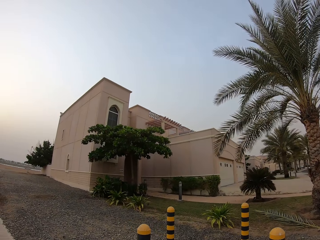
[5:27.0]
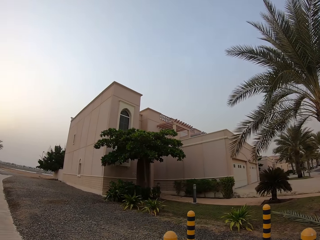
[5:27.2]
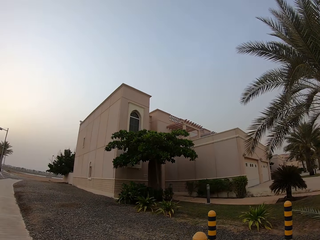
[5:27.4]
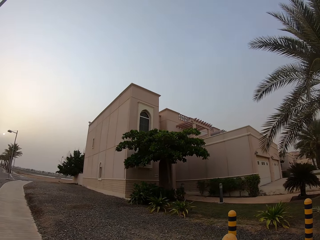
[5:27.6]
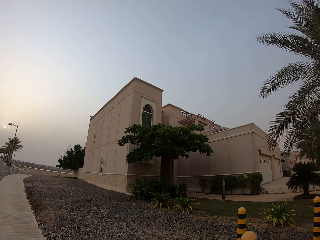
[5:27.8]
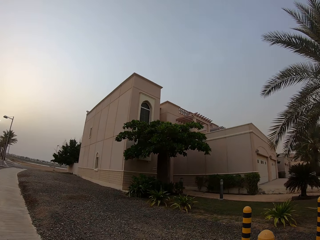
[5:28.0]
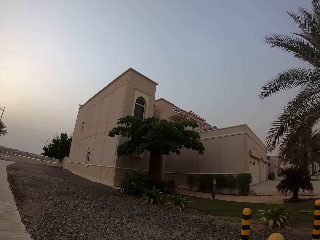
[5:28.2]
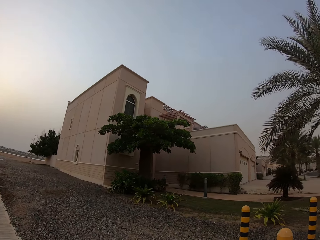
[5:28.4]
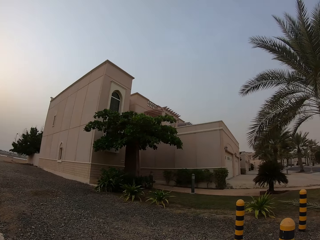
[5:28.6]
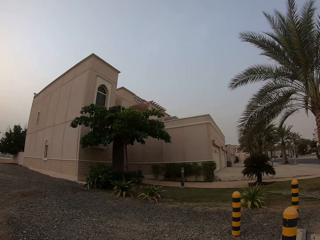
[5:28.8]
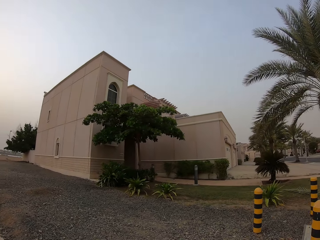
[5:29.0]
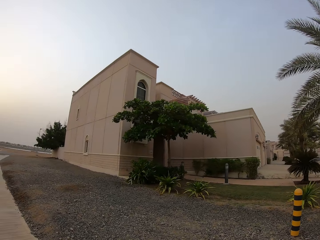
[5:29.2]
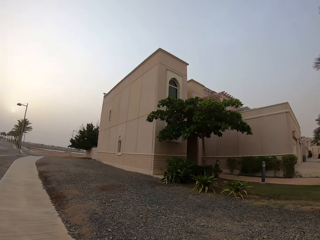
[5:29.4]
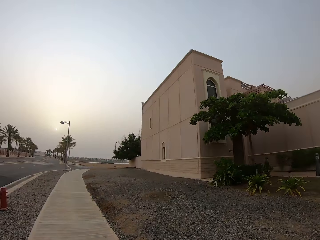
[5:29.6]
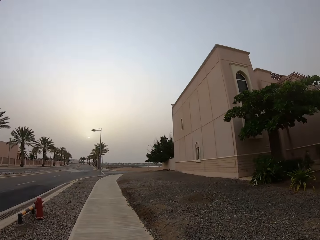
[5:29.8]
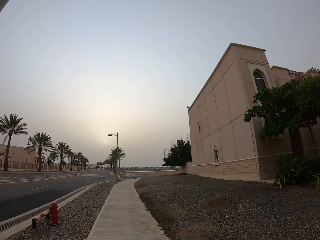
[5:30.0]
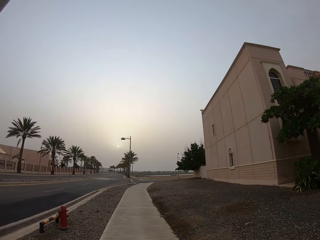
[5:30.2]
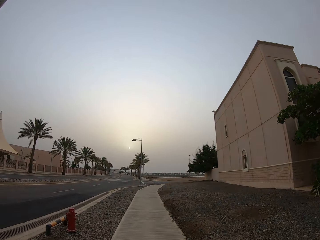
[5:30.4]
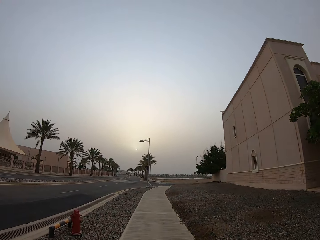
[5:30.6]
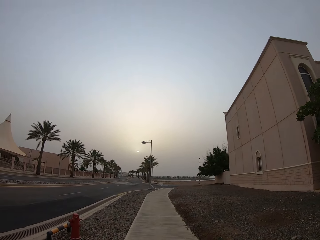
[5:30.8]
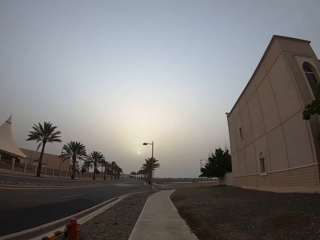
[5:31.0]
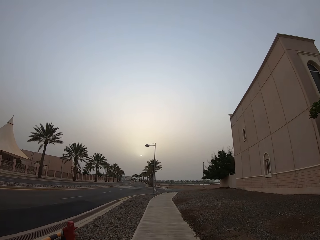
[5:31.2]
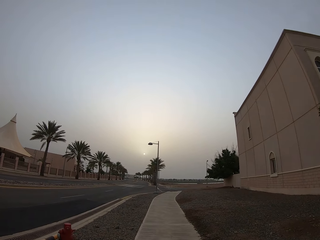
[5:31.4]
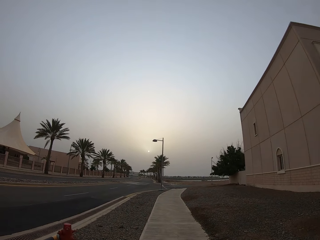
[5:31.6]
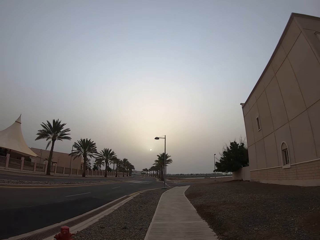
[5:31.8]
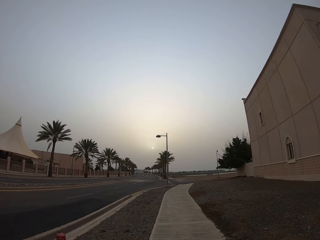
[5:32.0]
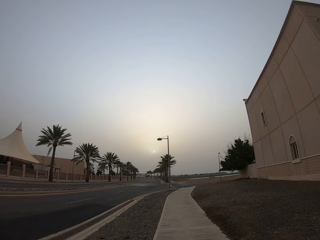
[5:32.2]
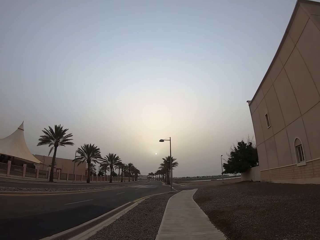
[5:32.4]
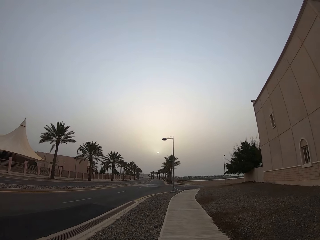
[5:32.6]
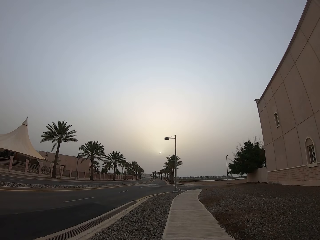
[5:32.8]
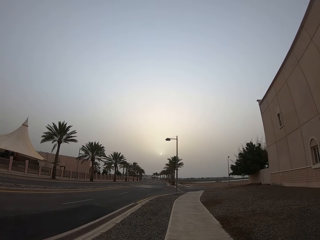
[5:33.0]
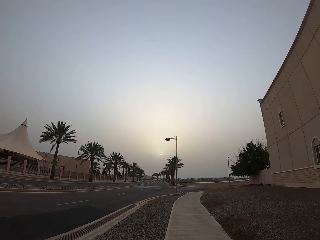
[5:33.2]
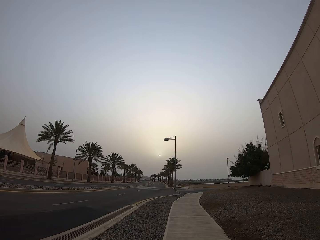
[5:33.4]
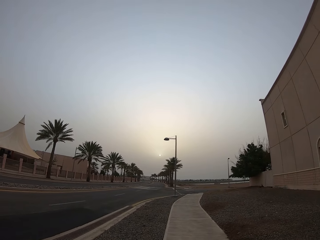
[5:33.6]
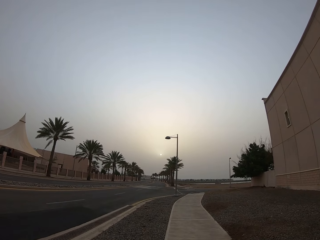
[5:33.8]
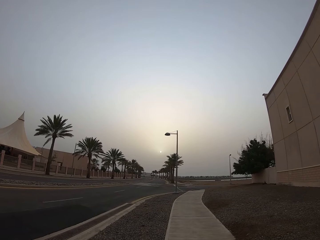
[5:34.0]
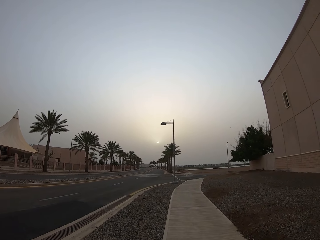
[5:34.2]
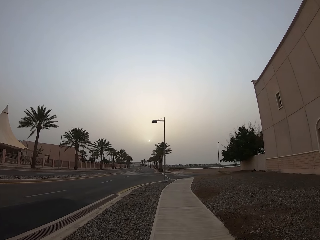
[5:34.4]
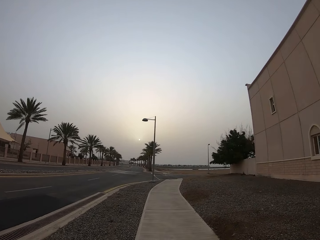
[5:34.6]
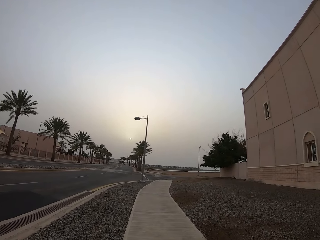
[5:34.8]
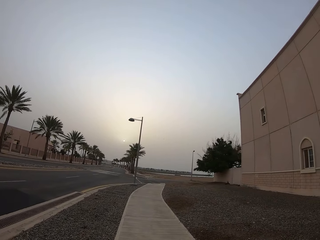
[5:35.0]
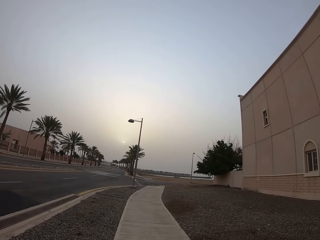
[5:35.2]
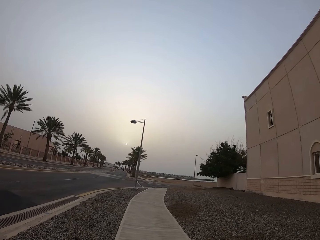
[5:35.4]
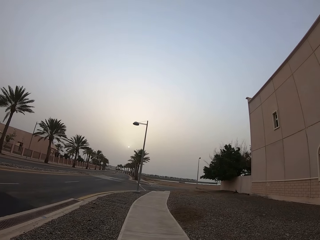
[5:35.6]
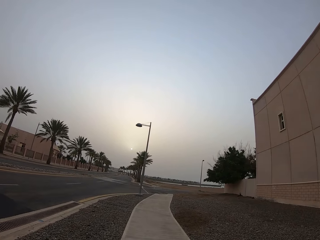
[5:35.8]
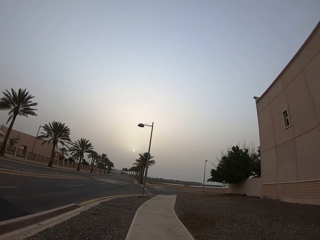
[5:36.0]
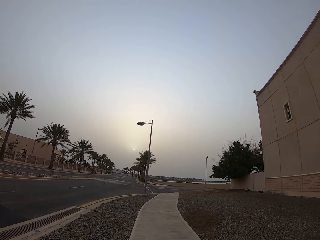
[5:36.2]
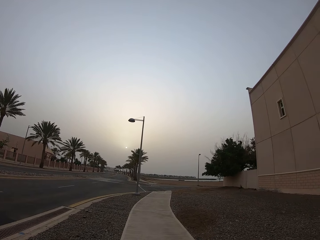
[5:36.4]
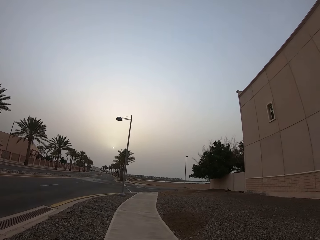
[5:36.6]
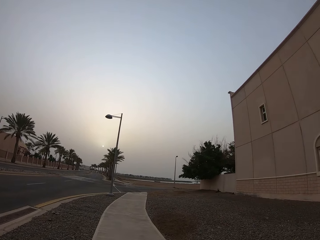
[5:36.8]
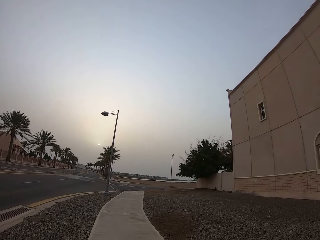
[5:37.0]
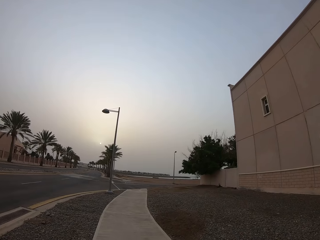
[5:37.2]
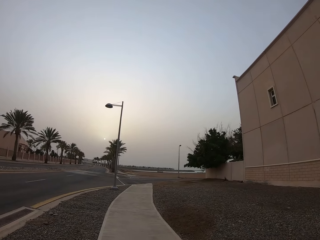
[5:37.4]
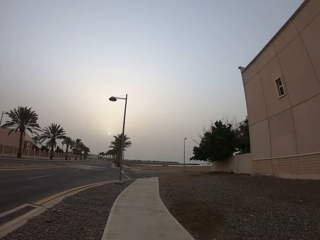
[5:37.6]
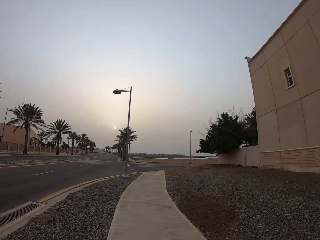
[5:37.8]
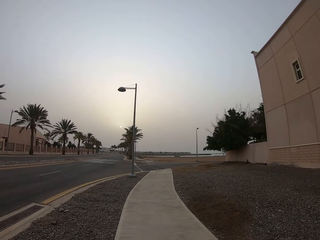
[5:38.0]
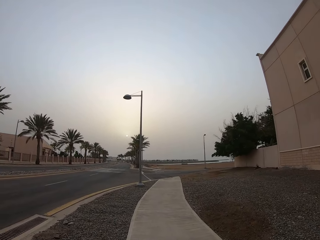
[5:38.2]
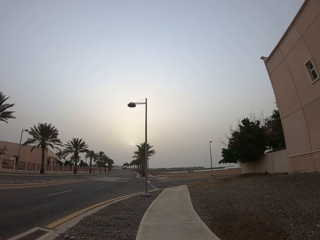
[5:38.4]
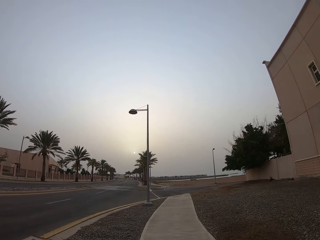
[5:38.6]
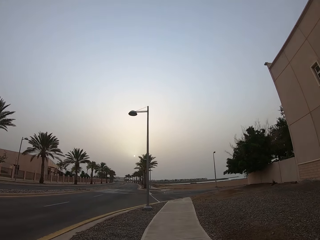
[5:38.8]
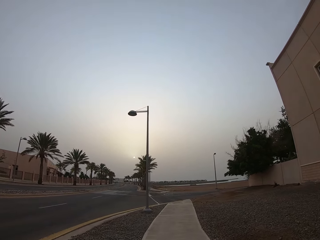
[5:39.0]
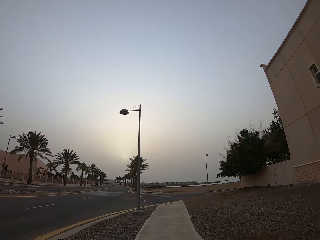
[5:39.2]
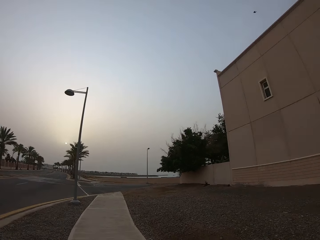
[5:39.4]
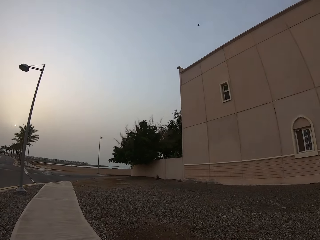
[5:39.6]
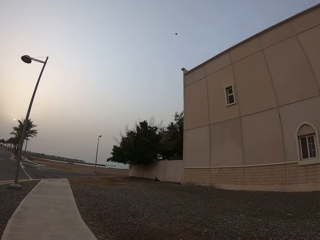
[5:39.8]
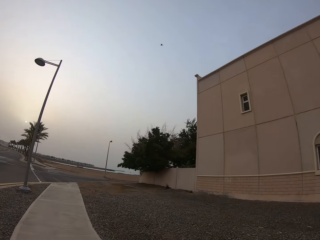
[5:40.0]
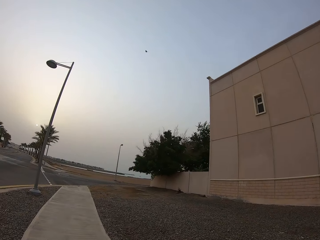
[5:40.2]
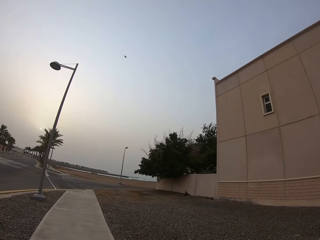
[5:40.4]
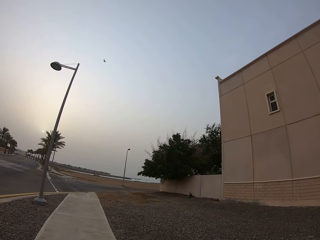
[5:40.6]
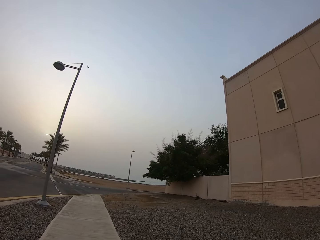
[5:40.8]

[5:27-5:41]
The camera wearer looks on the building. They walk on the sidewalks. They walk on the walkway.

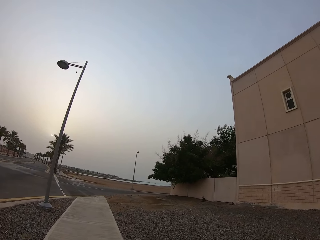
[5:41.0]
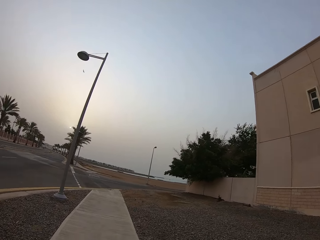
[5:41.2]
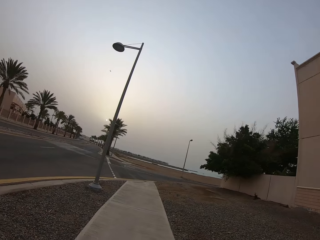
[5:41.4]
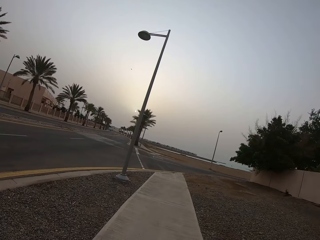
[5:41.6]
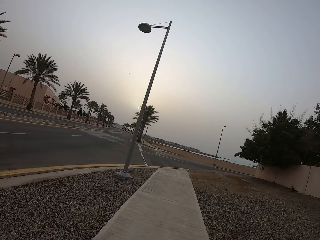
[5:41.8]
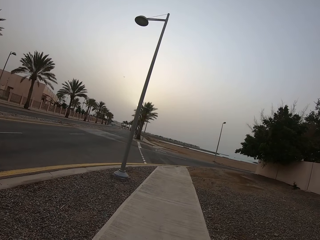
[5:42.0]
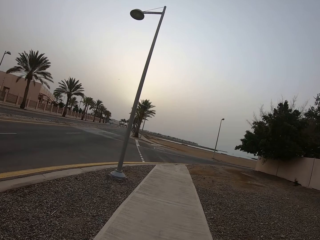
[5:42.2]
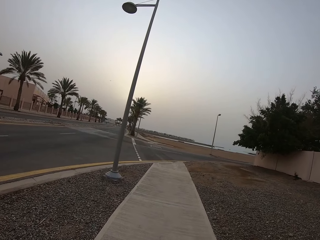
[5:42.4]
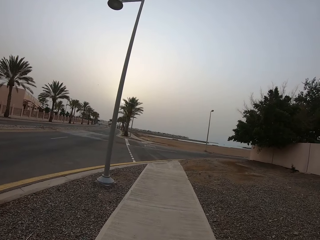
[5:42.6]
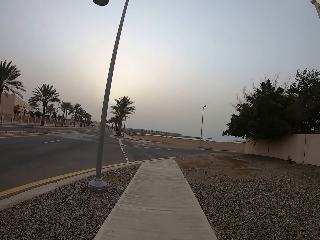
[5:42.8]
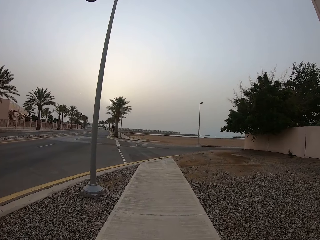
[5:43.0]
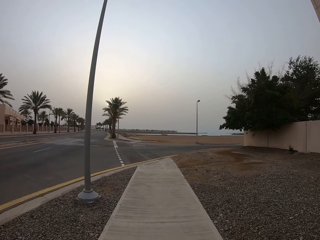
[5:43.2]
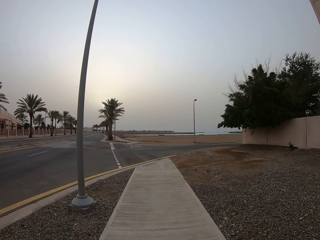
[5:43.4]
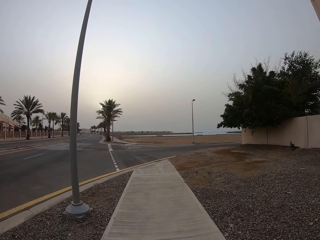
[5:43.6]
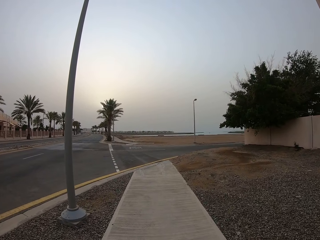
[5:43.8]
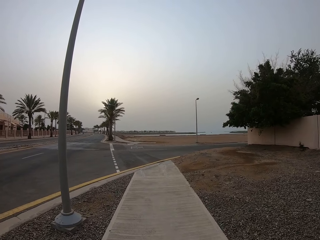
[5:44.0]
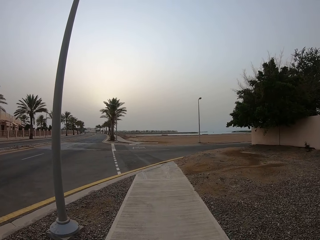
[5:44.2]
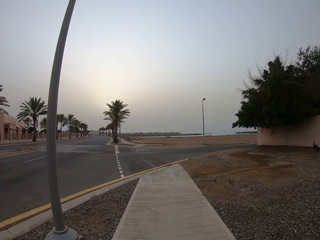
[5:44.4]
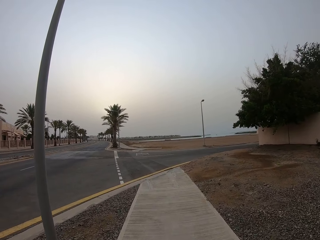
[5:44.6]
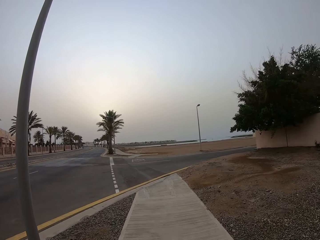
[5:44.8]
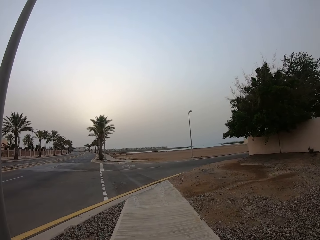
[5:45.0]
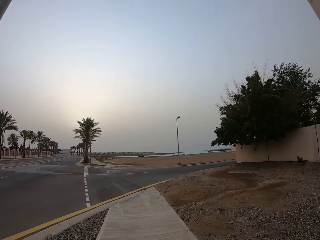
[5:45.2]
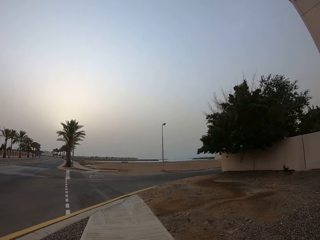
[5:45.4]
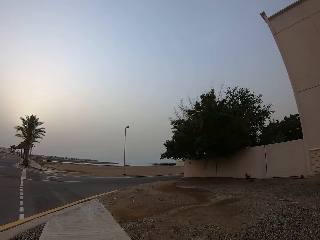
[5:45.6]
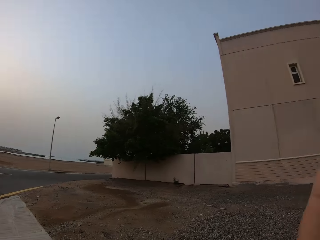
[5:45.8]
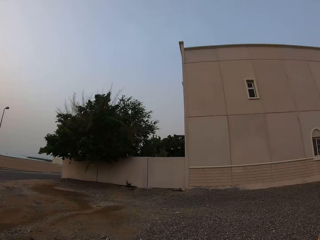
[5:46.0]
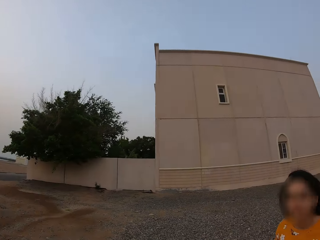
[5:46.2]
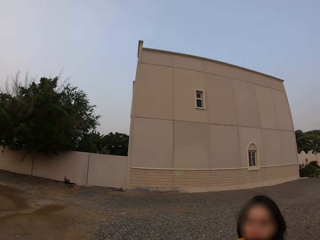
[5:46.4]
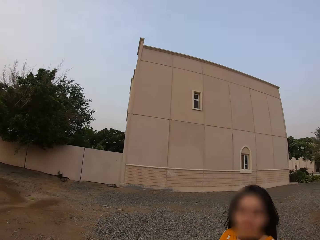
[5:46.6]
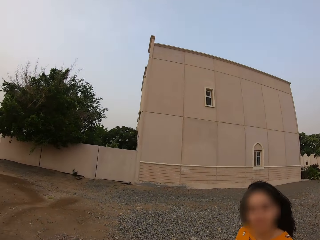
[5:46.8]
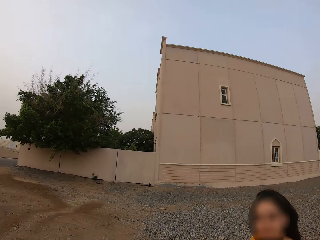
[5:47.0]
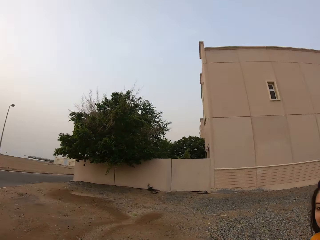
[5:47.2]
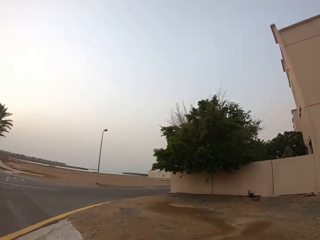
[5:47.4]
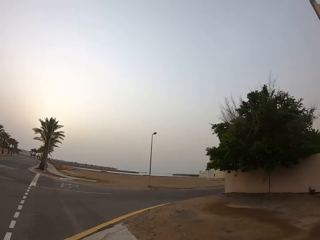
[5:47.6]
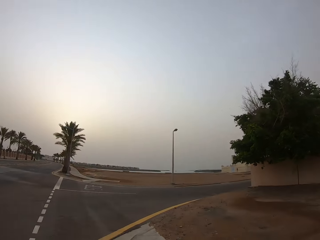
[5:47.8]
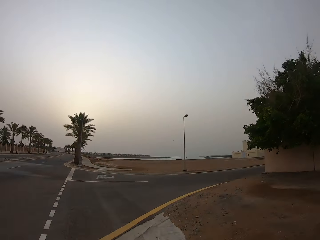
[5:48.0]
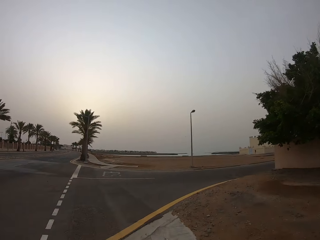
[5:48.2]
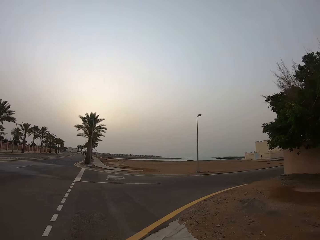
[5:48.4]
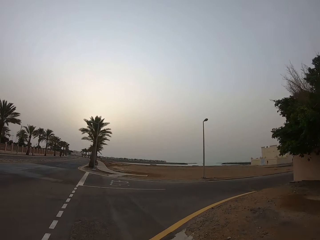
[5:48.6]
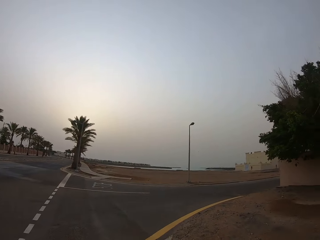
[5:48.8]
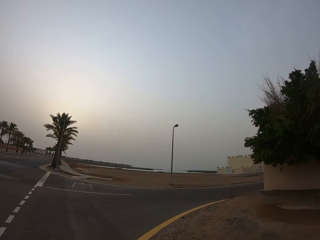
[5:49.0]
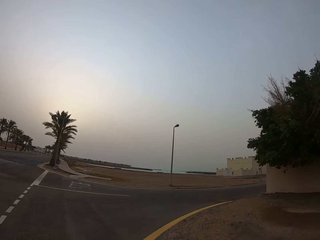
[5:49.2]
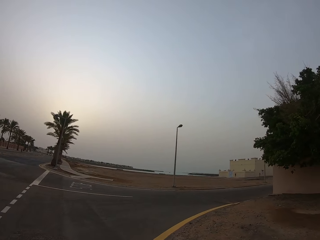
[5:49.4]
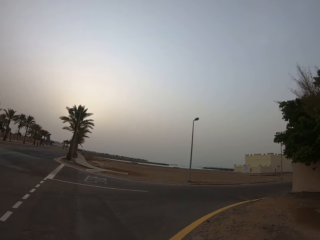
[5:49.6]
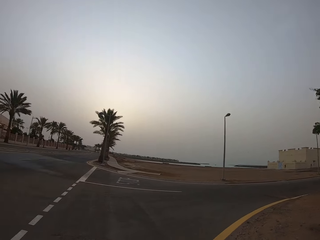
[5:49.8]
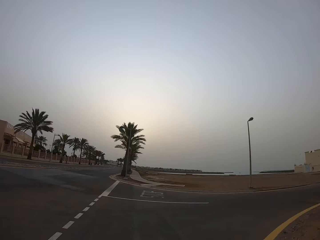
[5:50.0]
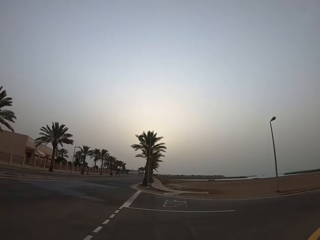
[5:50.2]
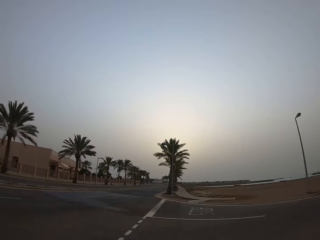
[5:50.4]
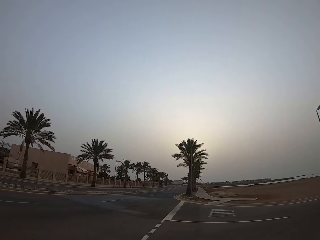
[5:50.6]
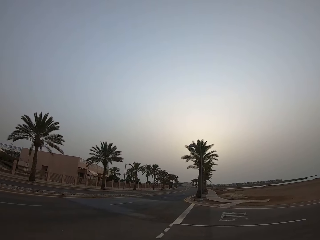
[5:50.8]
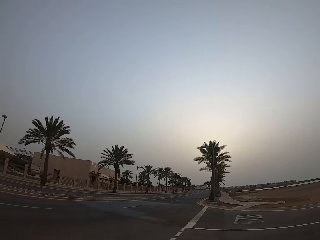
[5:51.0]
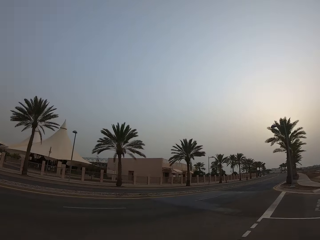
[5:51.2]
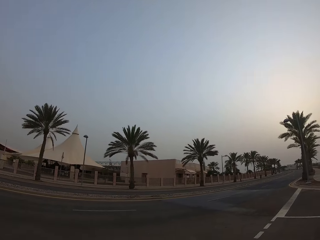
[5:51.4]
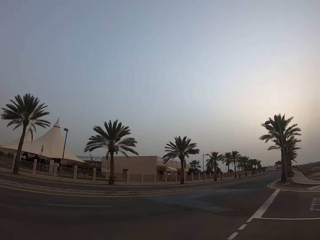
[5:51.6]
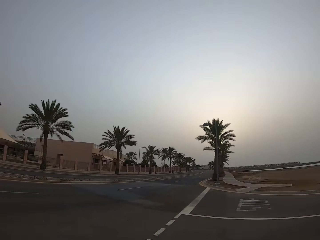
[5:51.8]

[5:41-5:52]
The lady lowers her left hand down. The camera wearer walks beside the lady along the sidewalk. They walk and cross the road. They look at the road.
